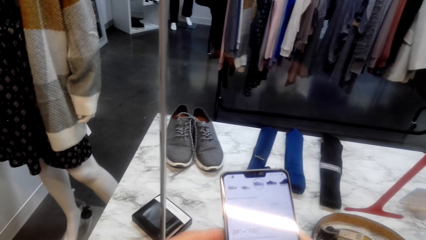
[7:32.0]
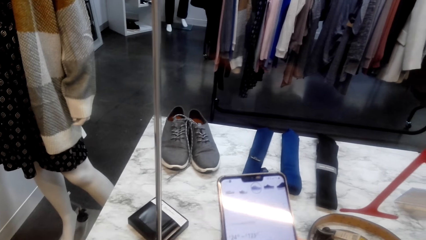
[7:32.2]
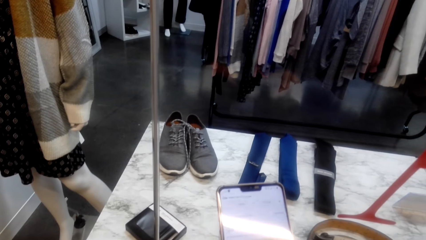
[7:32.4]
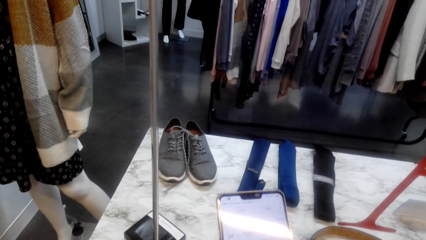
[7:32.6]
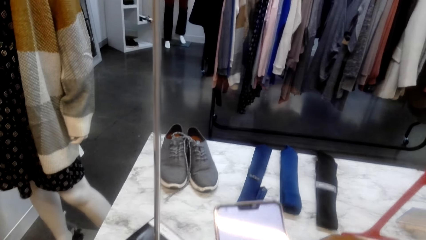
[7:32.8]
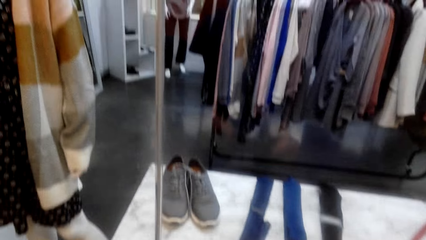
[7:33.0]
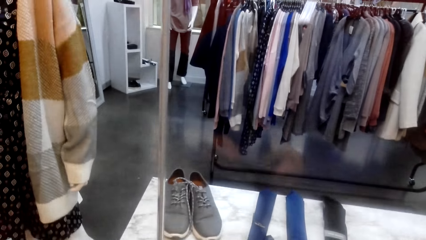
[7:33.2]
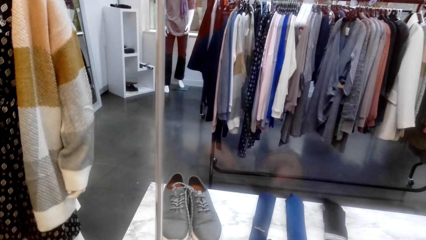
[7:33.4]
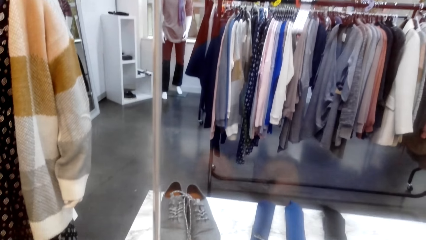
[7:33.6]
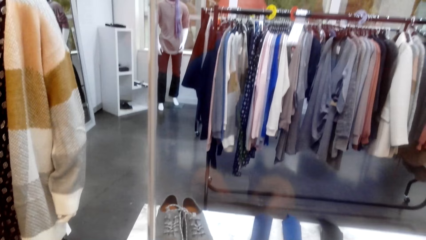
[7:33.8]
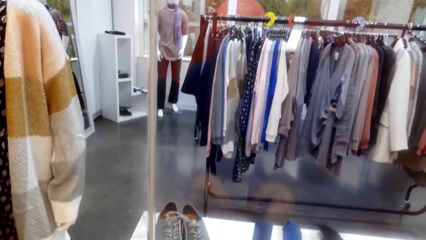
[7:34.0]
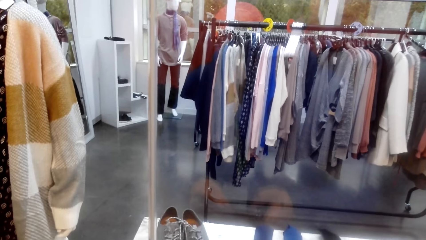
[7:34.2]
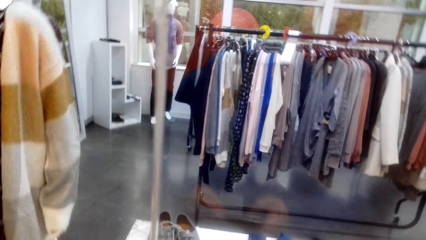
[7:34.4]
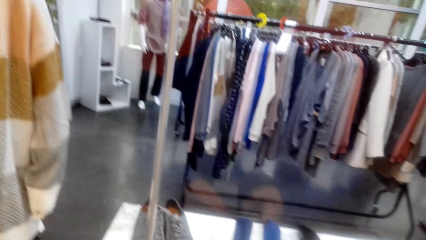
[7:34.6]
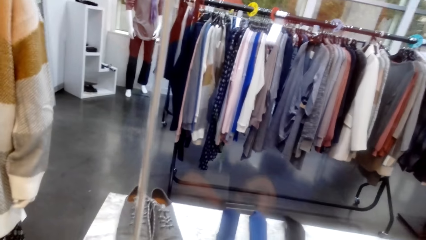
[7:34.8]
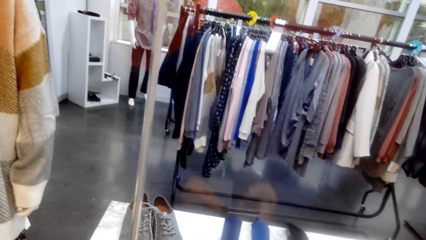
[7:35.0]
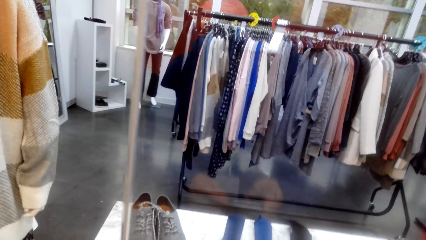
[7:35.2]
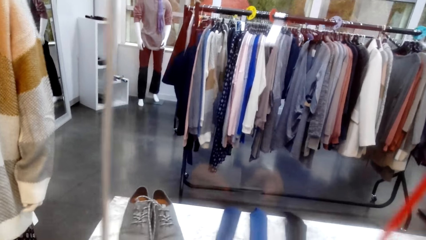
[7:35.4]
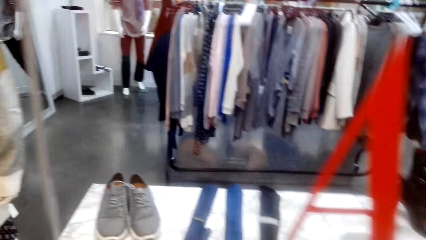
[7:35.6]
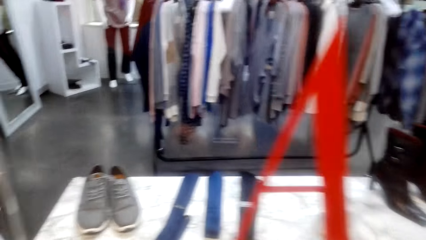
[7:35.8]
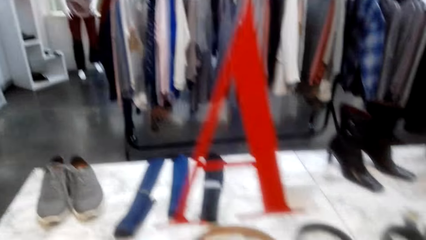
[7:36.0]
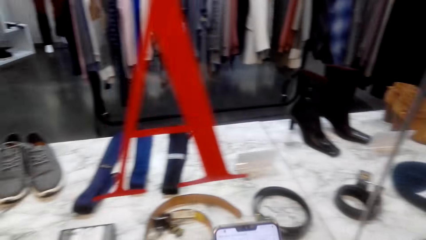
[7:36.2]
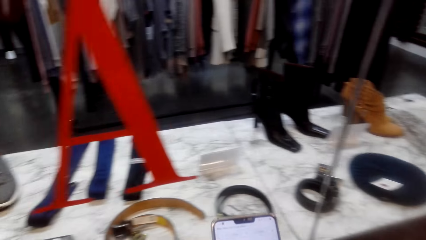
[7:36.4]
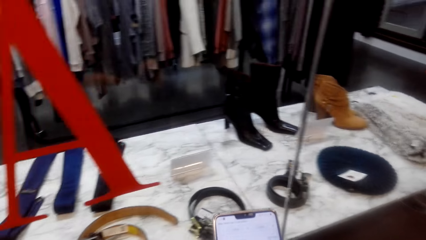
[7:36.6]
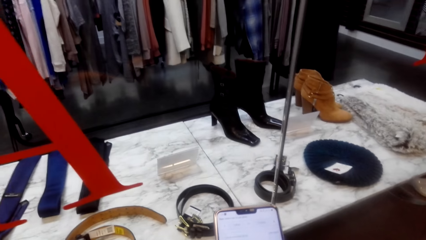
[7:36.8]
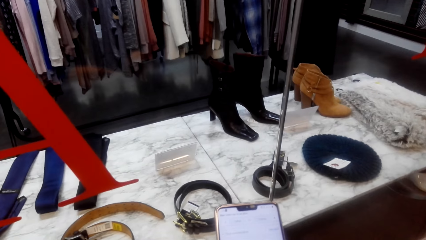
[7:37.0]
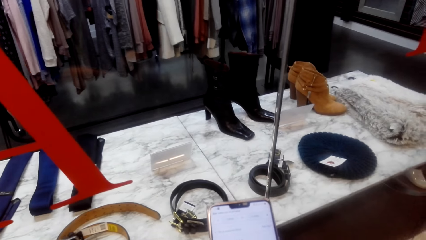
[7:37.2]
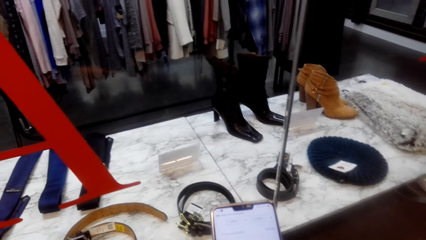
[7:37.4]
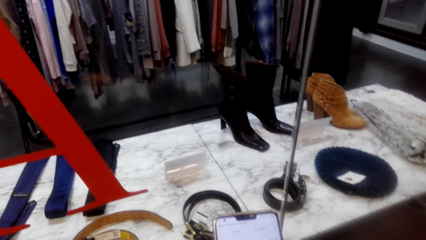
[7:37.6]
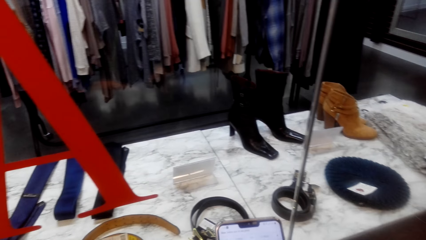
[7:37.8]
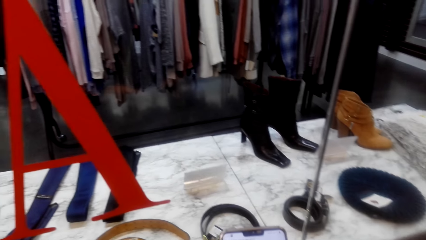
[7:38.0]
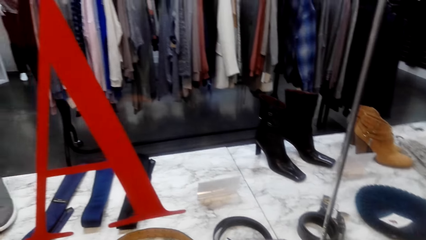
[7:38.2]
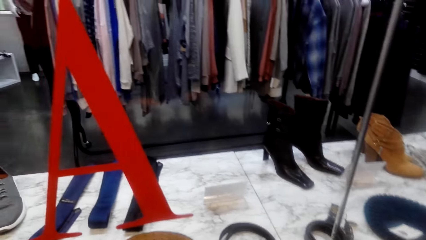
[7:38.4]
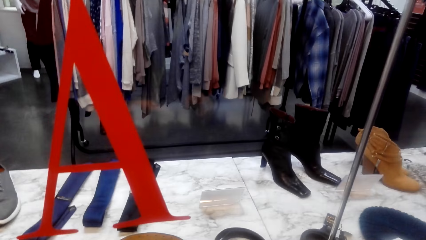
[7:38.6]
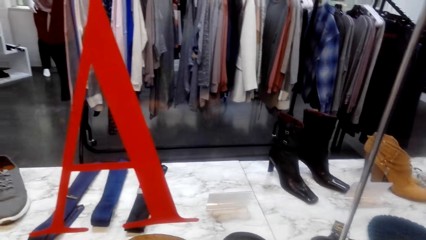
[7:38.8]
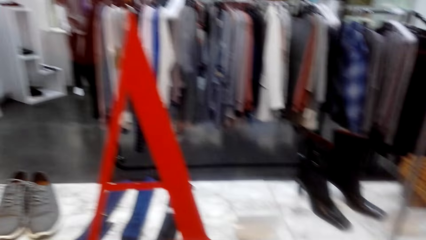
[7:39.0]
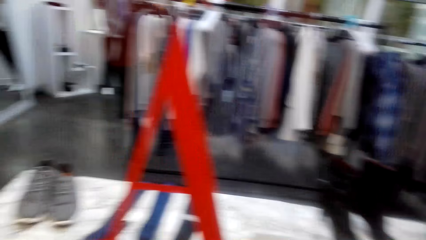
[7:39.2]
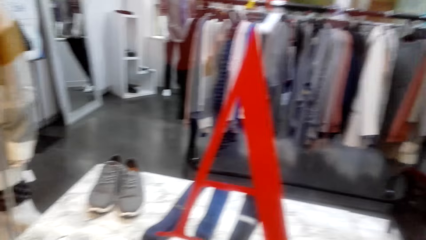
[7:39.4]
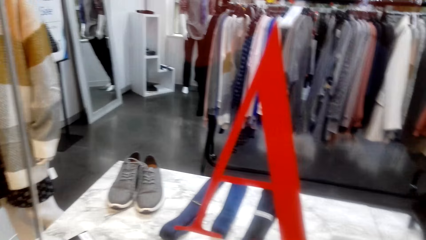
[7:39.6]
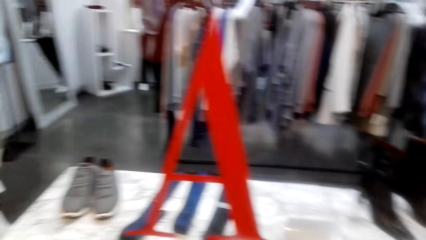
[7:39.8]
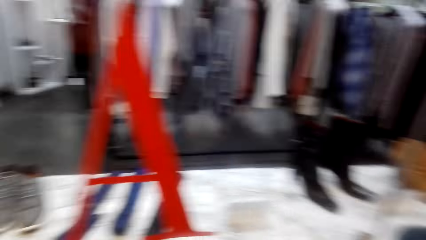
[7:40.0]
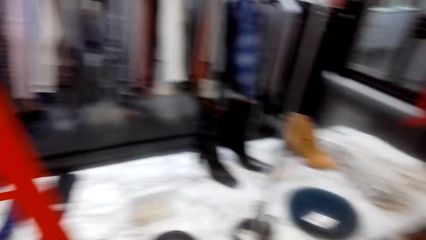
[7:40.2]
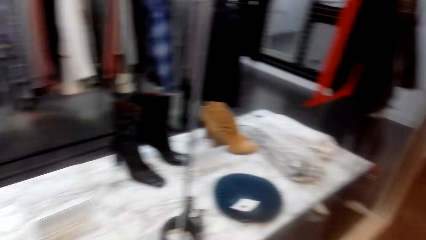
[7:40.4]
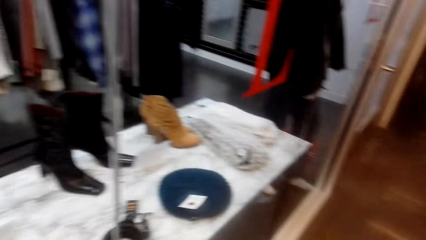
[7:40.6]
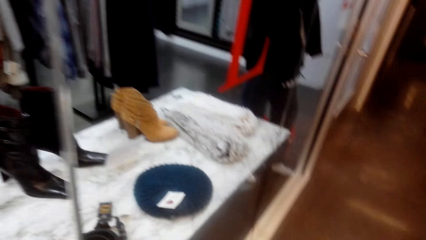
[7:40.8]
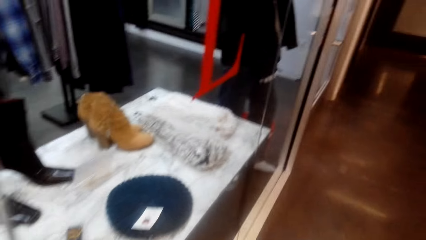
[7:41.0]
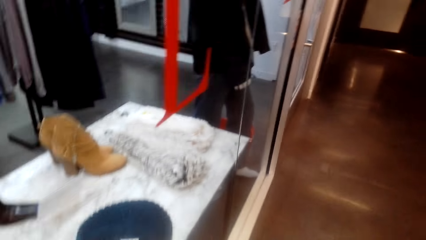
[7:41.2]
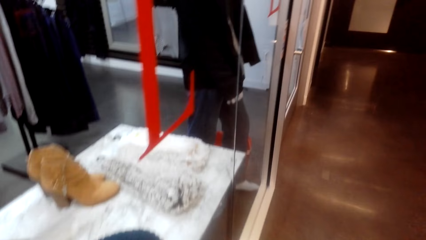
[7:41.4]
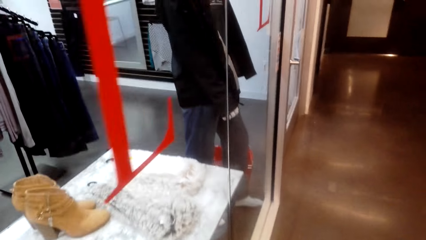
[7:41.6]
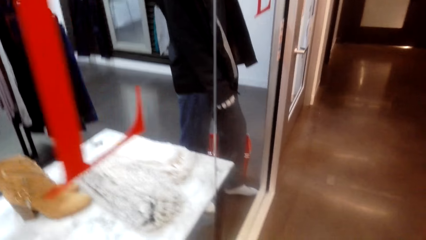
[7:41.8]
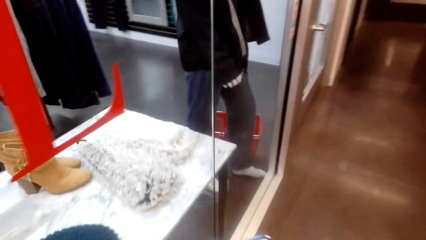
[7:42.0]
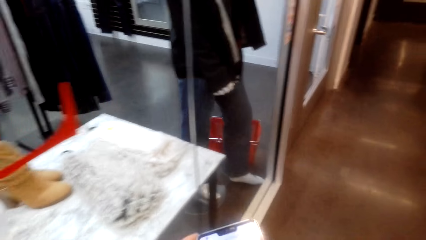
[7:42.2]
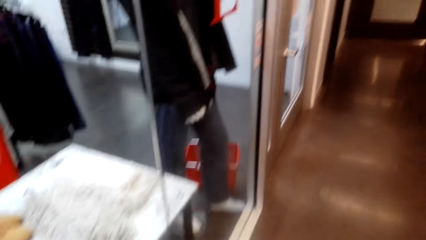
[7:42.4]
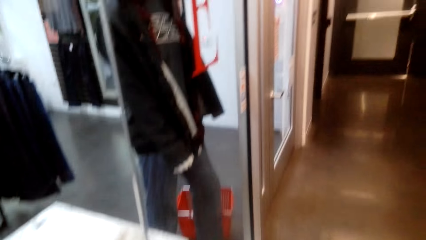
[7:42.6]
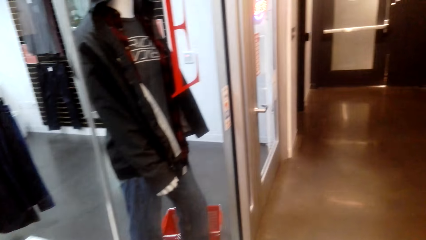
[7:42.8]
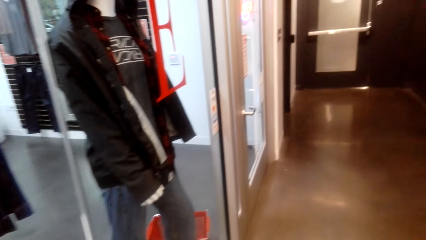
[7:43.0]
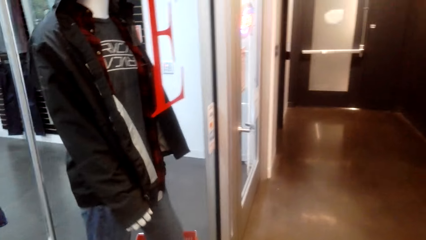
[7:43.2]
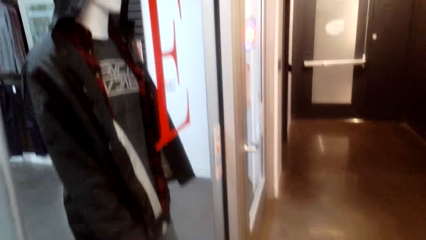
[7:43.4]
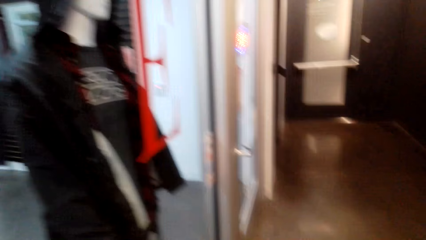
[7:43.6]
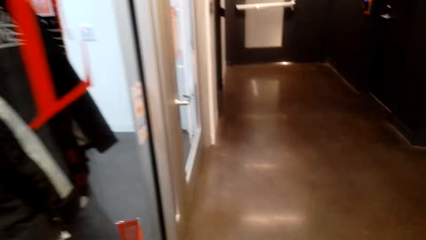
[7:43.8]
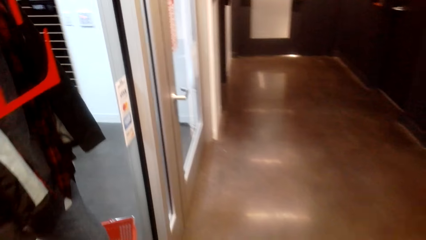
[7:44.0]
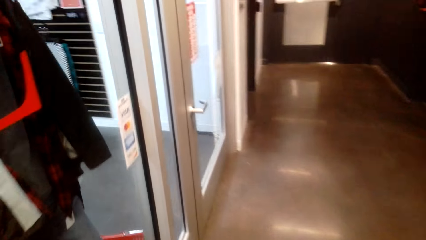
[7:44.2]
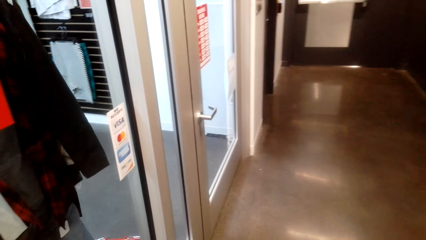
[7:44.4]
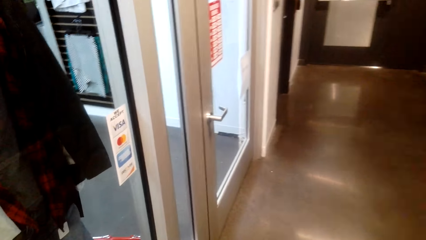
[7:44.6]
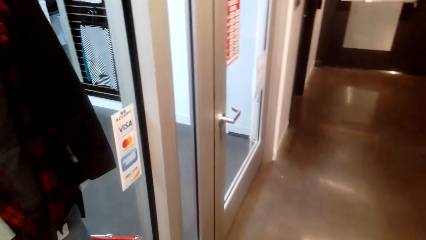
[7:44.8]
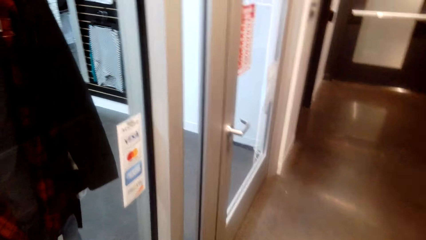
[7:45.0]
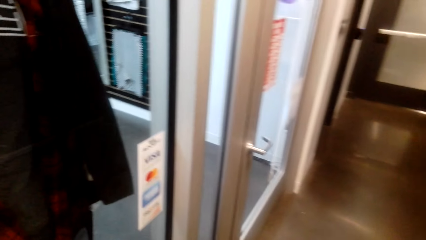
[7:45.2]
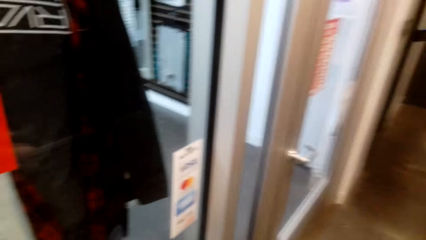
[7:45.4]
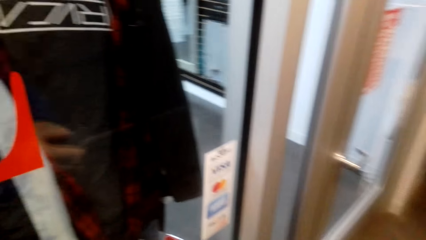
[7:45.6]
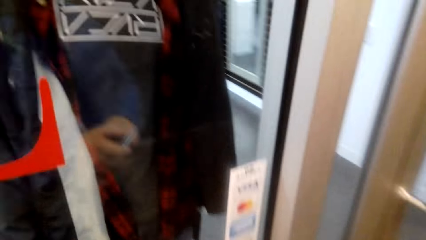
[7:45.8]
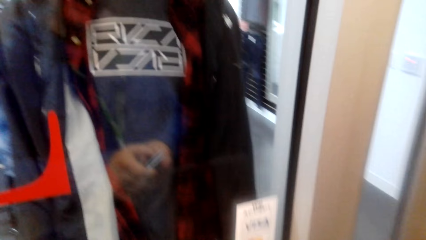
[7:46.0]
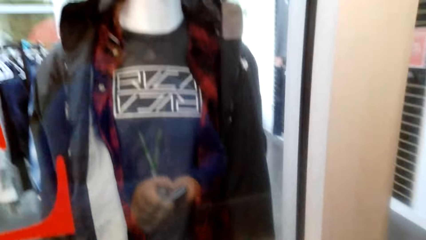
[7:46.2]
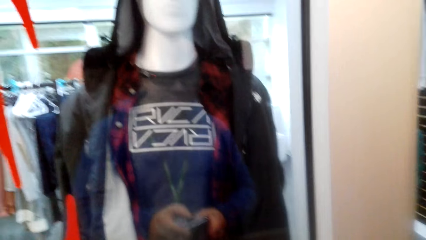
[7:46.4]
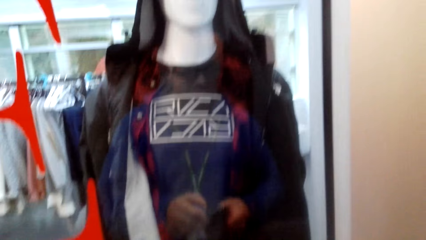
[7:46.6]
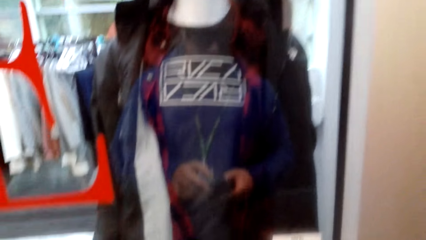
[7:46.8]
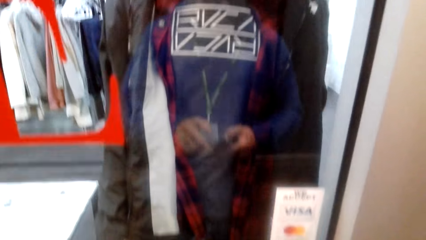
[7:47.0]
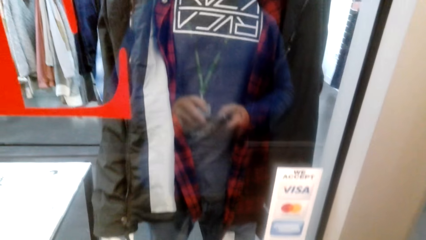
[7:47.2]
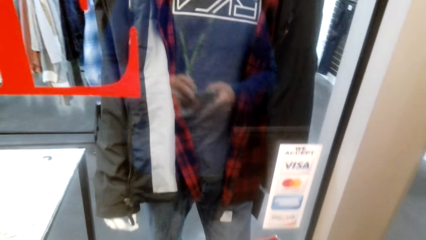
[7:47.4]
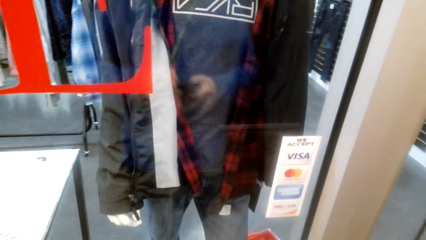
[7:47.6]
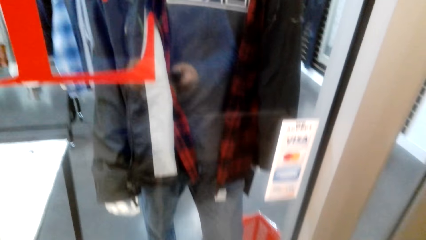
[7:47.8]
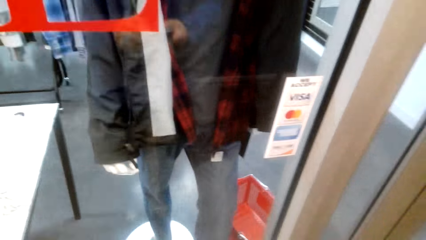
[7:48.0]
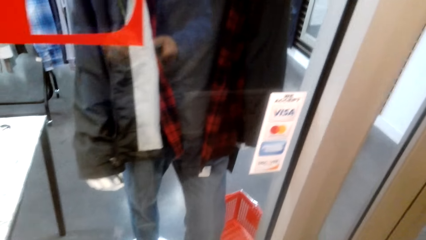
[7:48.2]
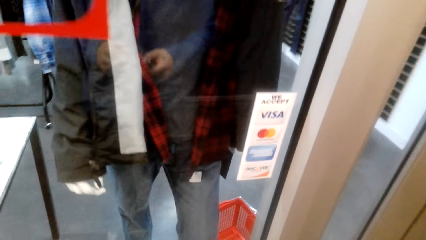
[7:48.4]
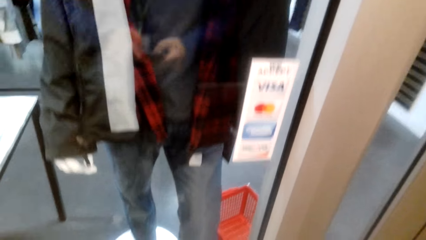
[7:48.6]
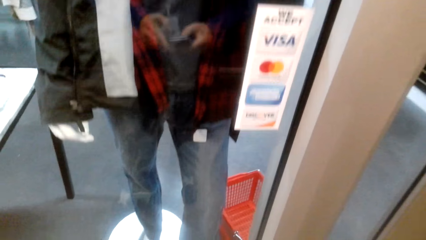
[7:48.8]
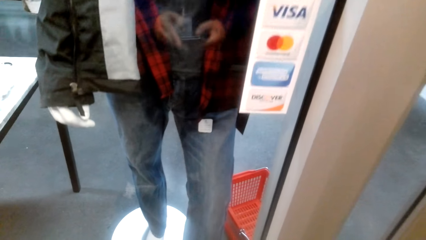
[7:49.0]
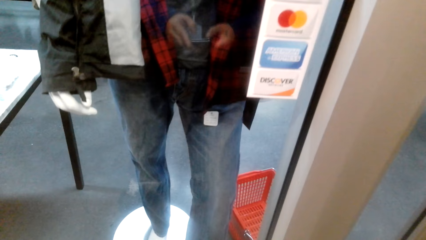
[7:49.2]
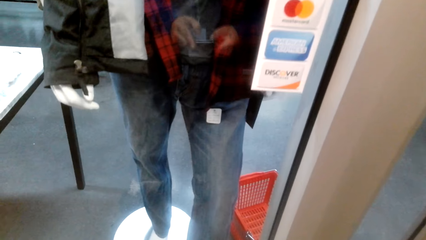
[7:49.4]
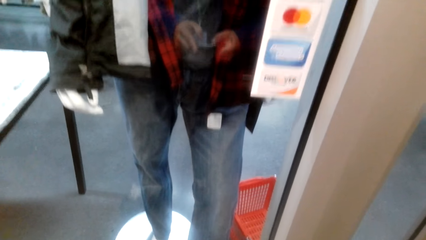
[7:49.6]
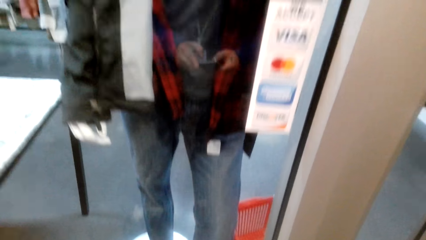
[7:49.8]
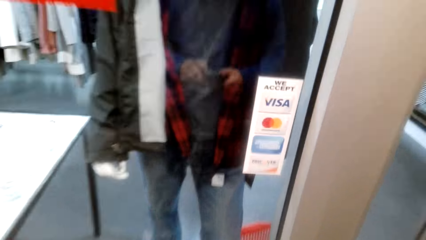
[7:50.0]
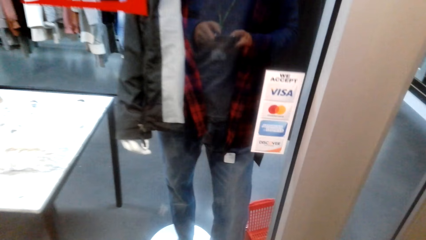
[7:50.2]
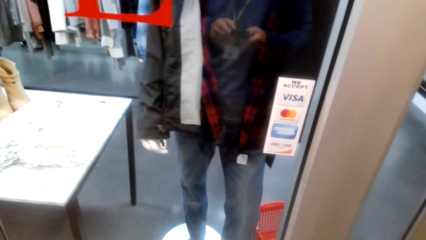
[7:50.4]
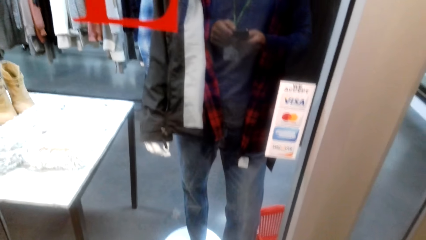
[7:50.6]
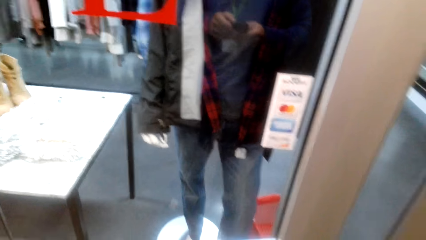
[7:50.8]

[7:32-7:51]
The camera wearer looks around. They scroll his phone. They look around. They walk around. They look around.
